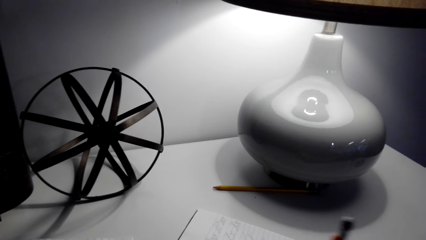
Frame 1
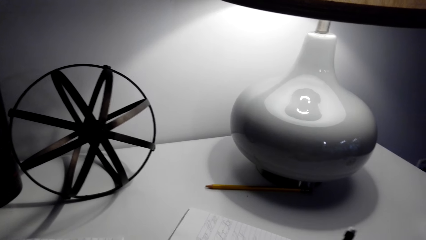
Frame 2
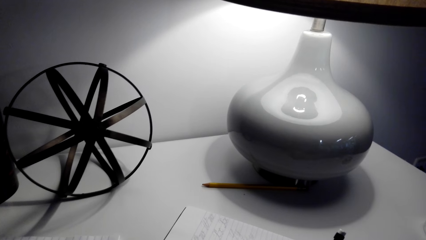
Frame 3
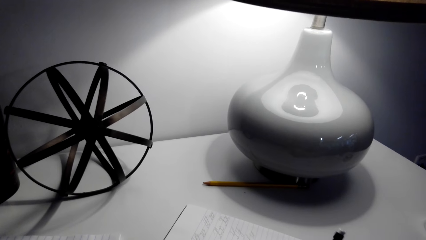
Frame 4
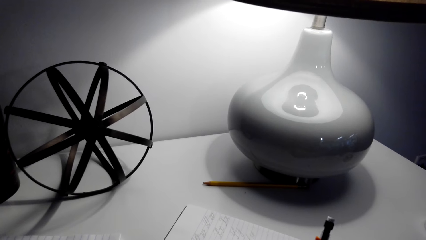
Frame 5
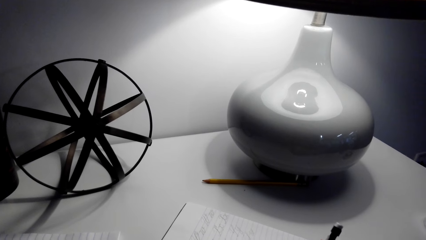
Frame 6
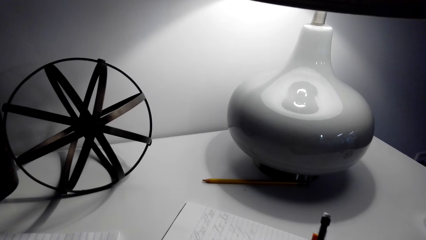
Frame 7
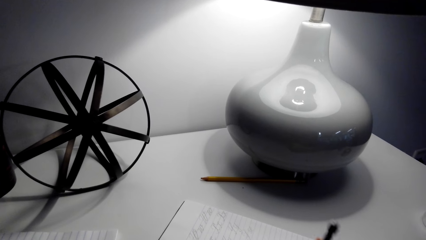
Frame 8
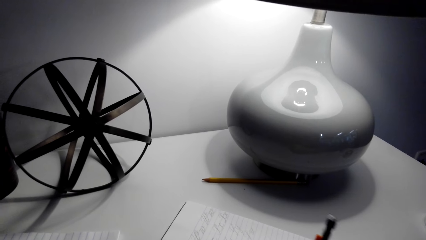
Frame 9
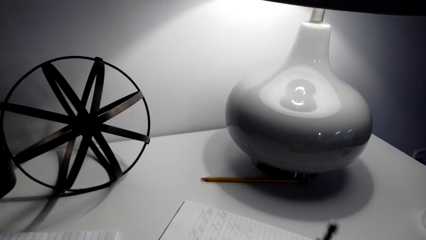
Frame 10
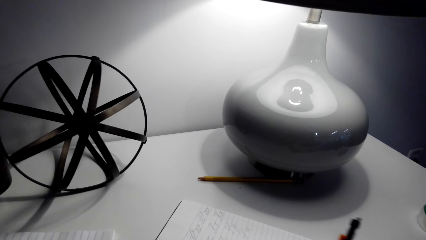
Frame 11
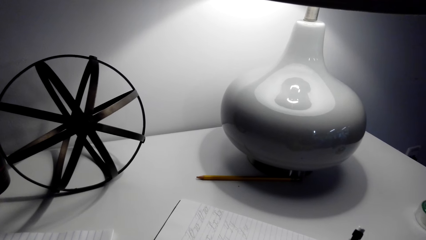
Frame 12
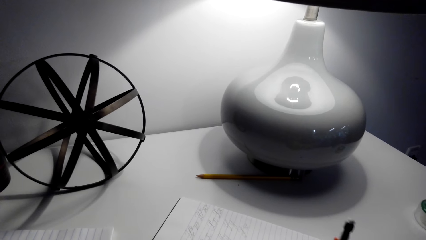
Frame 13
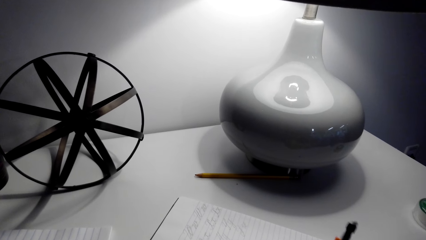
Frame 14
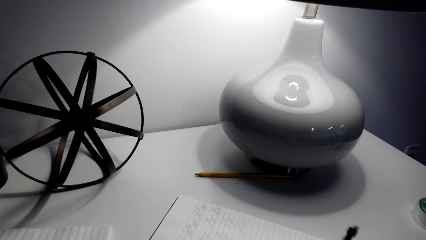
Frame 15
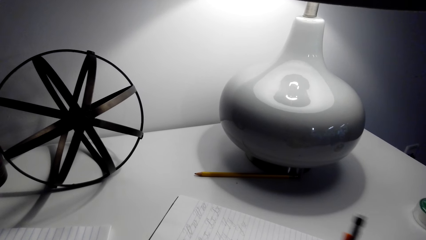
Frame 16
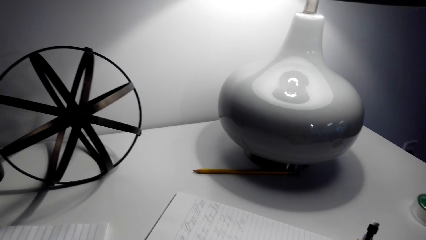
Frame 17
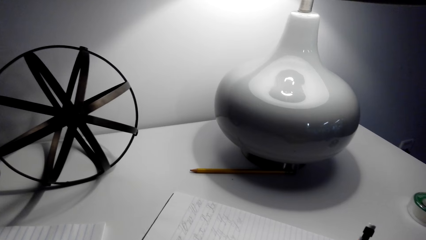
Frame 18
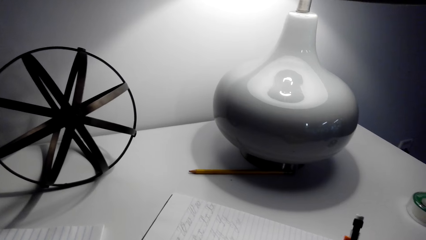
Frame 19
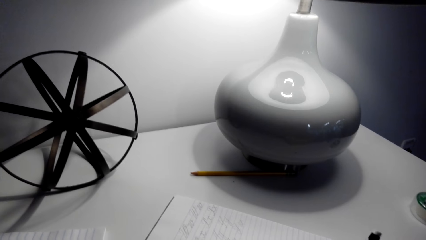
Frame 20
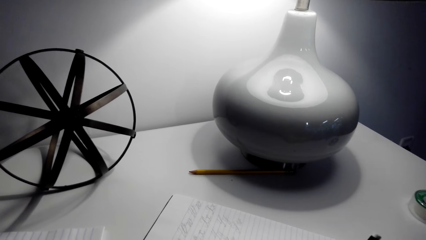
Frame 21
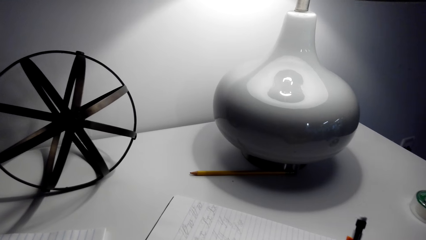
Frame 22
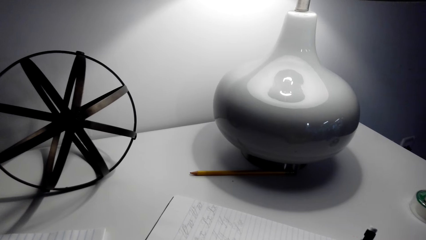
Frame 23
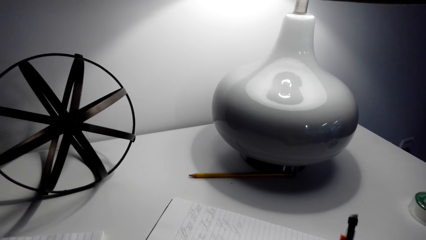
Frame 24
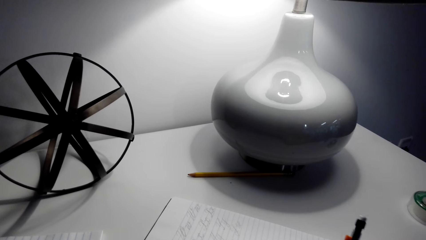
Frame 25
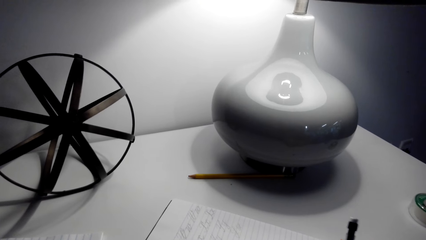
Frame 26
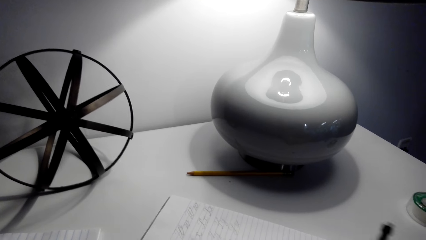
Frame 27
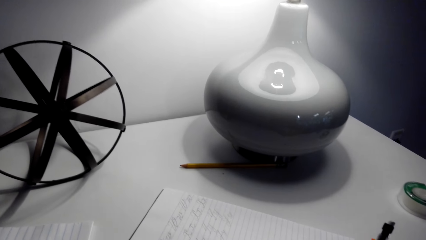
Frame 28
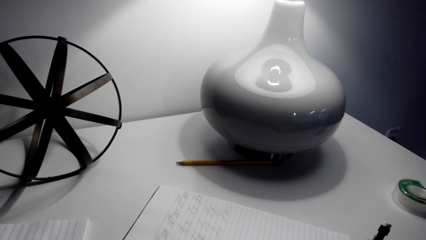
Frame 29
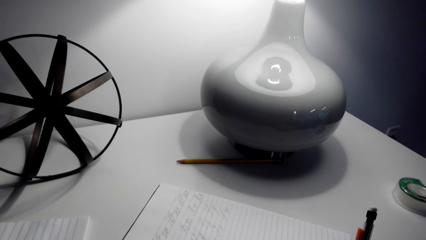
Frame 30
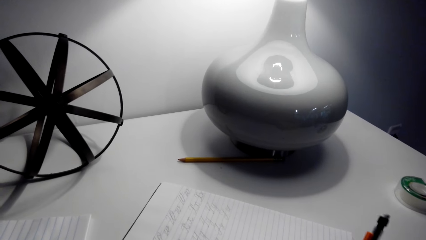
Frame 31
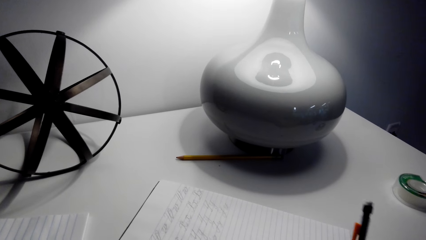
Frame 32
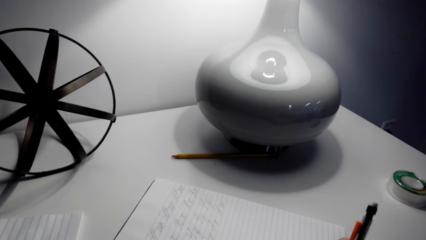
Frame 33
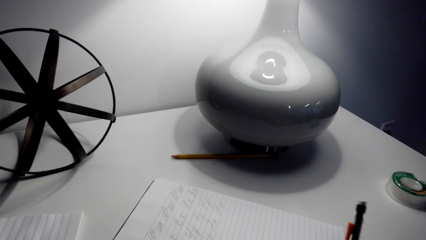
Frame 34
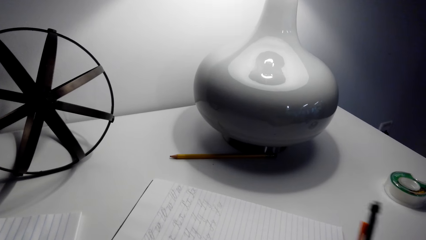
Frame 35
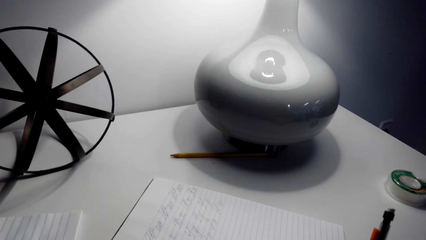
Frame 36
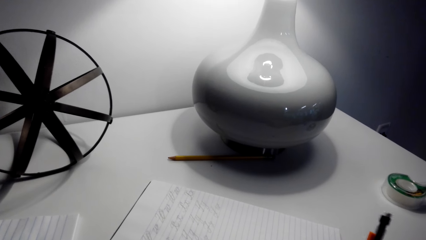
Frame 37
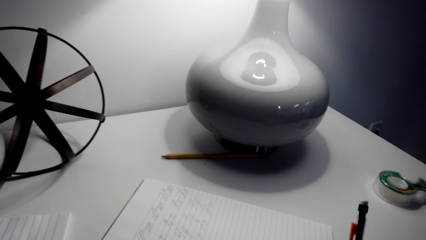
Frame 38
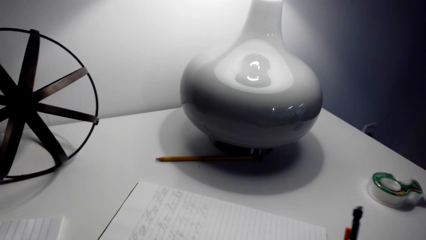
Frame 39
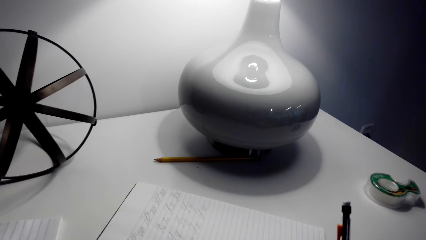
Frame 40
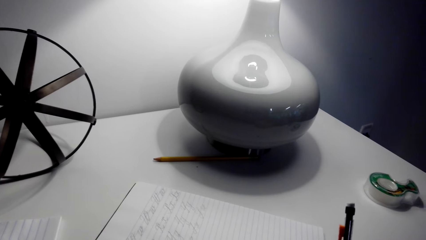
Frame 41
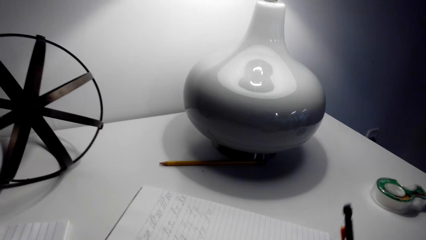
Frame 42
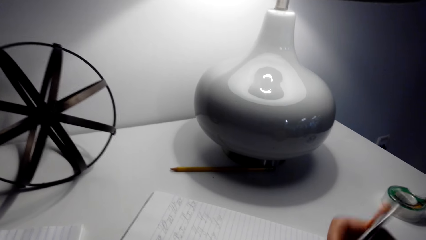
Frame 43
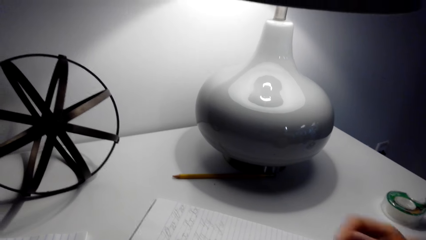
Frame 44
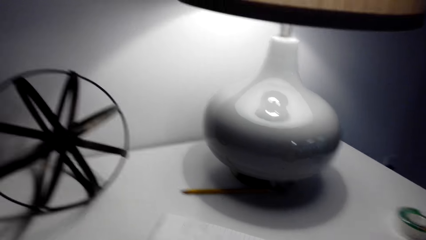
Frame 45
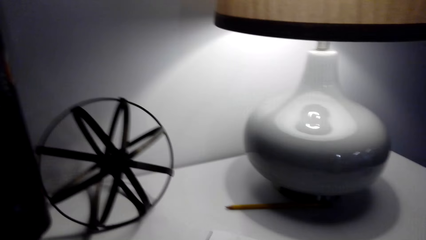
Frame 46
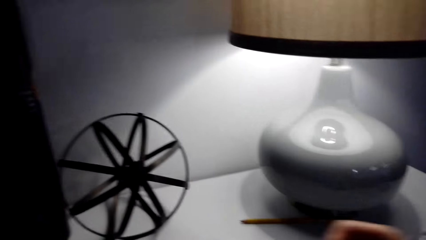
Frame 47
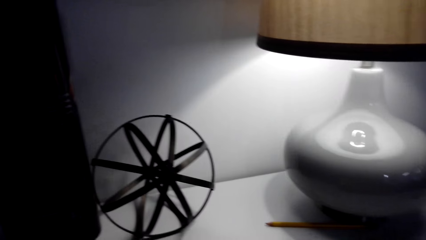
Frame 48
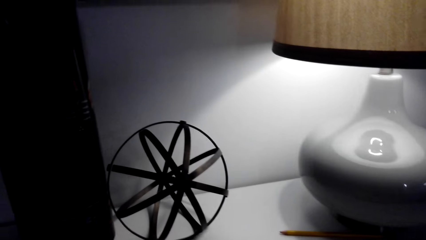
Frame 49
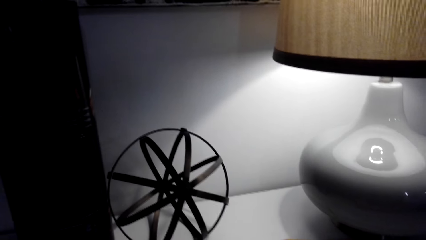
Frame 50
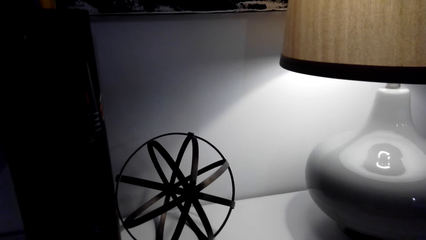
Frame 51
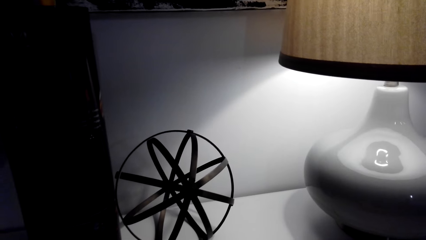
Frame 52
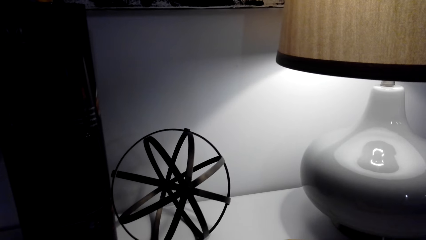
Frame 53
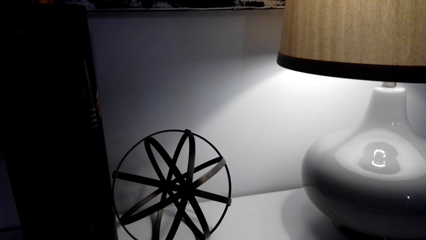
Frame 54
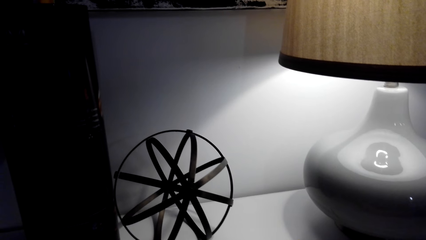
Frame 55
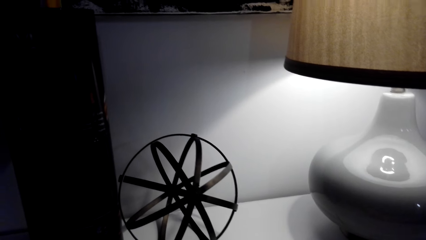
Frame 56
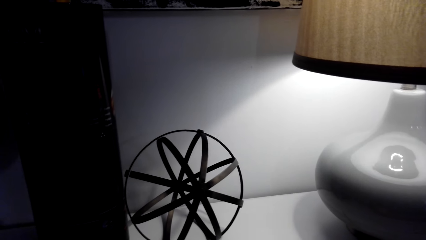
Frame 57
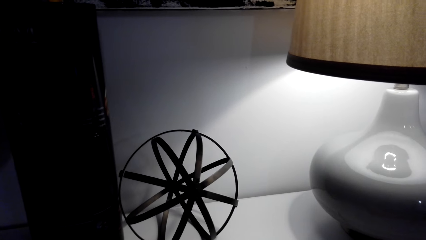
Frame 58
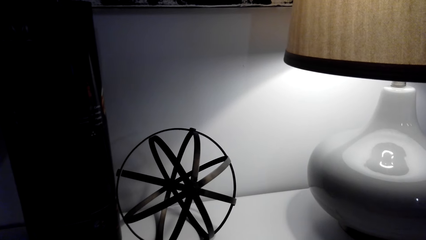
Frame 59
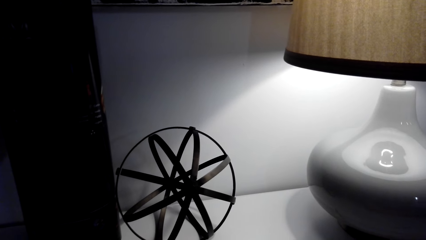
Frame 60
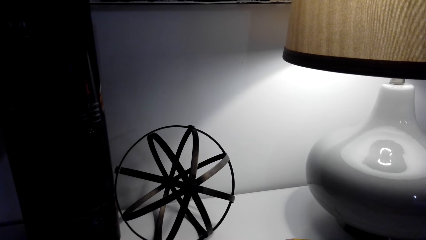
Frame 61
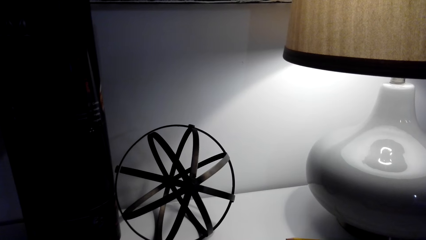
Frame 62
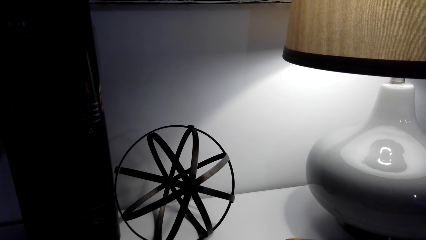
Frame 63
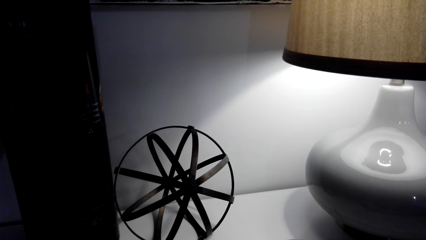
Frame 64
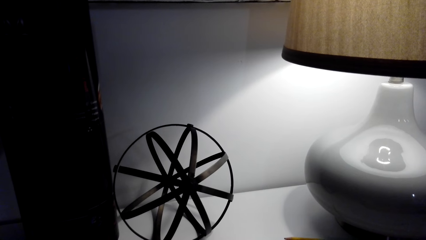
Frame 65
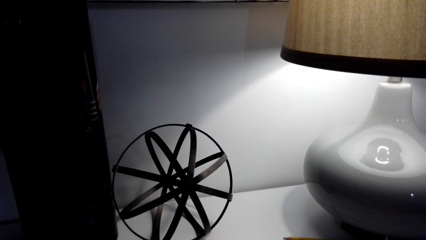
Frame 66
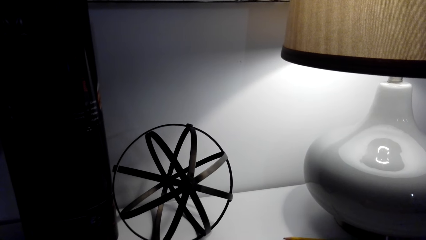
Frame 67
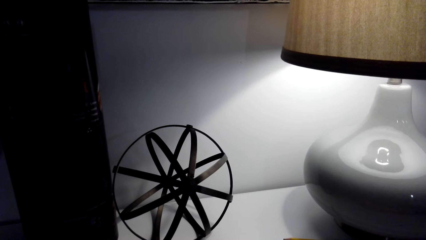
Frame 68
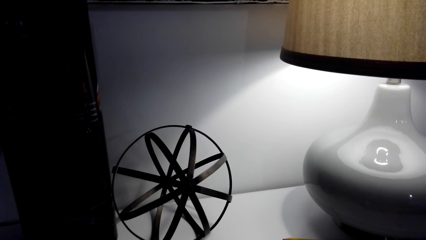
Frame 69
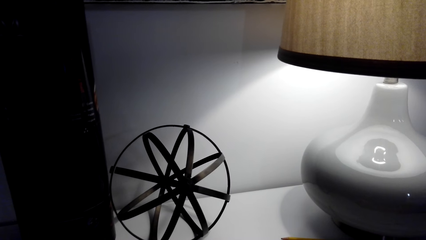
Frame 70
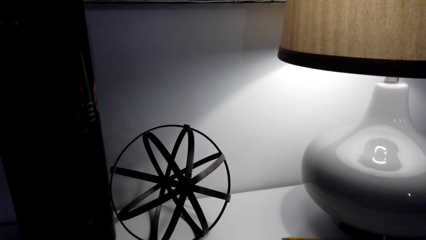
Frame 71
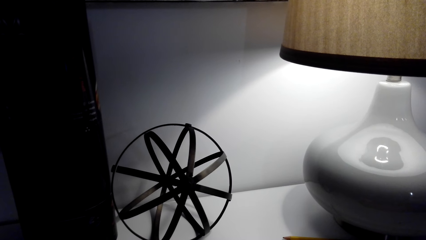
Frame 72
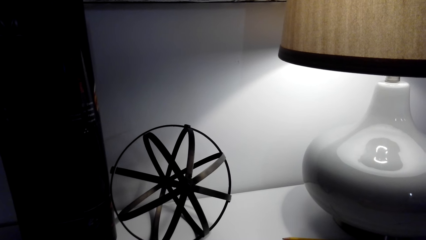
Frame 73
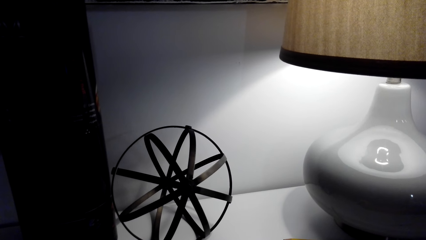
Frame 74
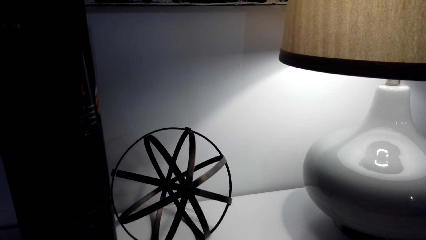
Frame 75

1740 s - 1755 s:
The camera wearer writes on a book with a pen. They lift the pen. They write on the book with the pen. They do so repeatedly. They look around the table.
